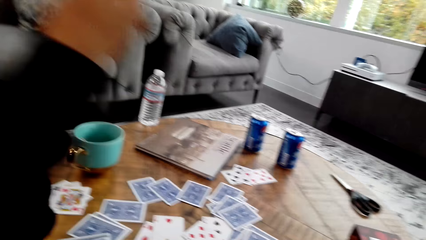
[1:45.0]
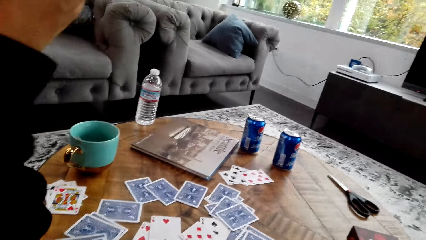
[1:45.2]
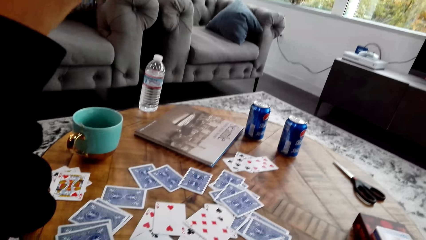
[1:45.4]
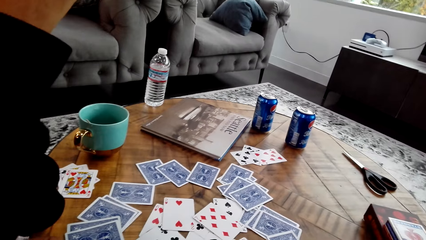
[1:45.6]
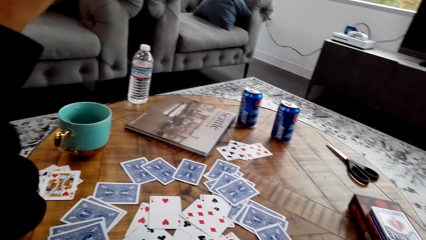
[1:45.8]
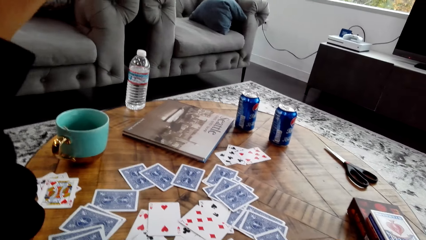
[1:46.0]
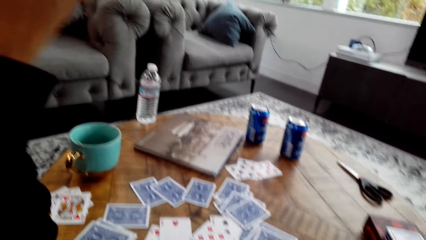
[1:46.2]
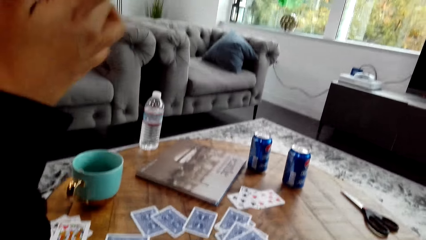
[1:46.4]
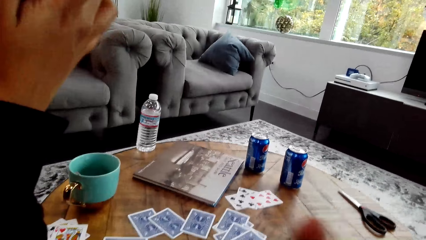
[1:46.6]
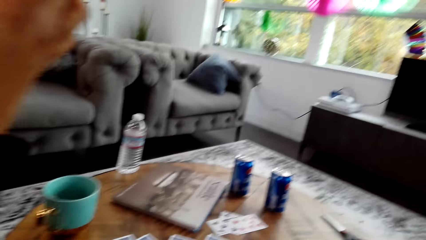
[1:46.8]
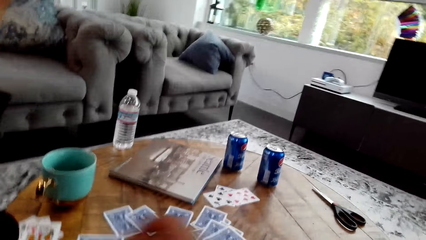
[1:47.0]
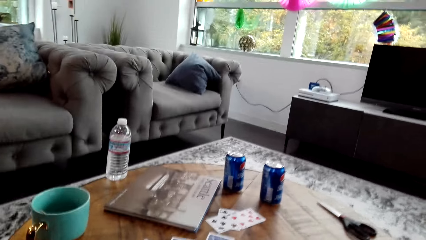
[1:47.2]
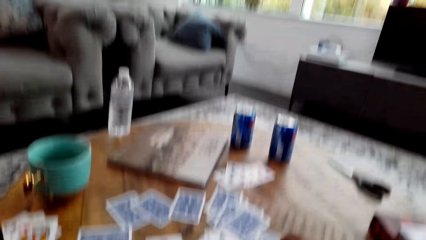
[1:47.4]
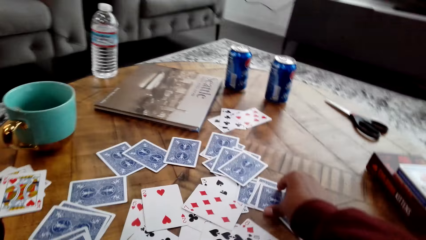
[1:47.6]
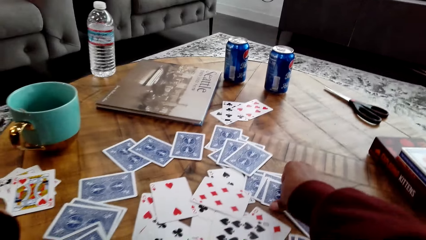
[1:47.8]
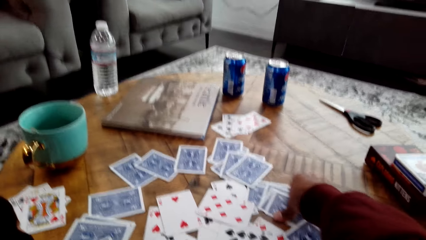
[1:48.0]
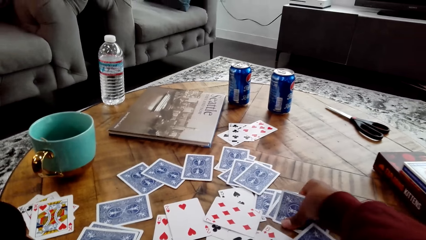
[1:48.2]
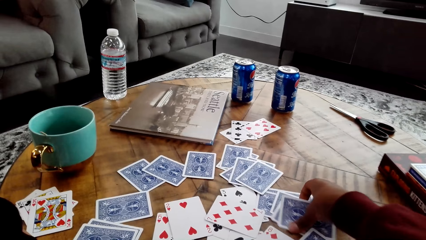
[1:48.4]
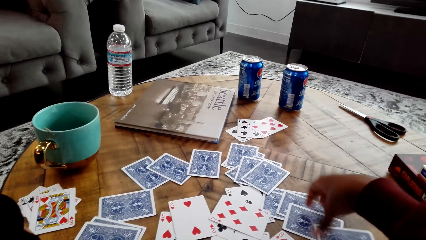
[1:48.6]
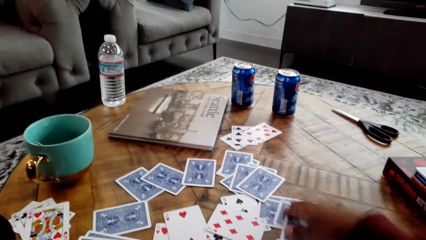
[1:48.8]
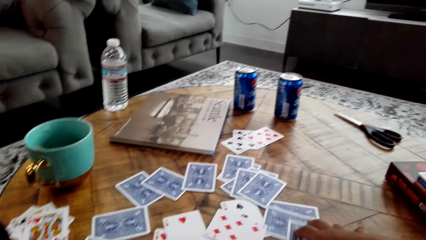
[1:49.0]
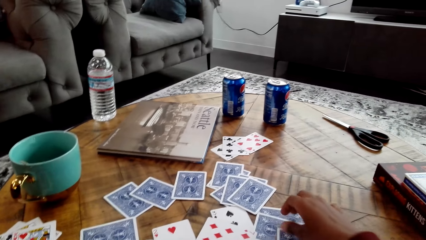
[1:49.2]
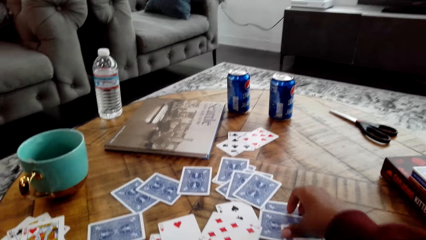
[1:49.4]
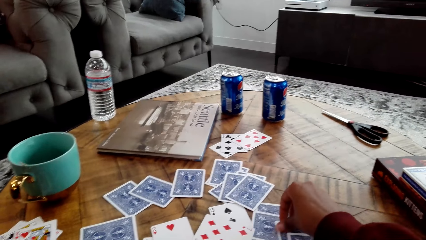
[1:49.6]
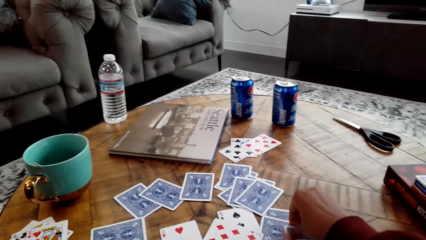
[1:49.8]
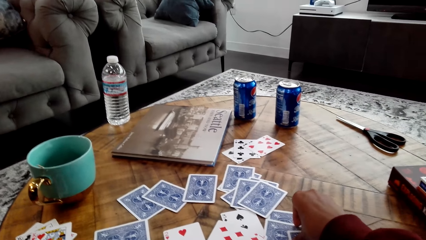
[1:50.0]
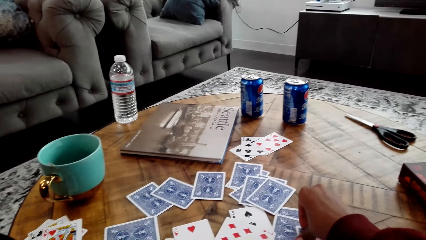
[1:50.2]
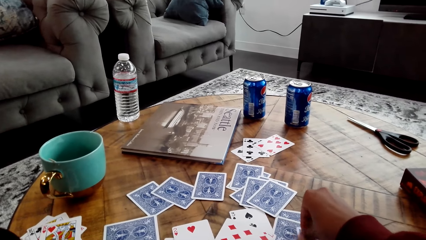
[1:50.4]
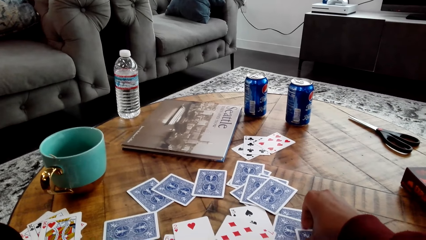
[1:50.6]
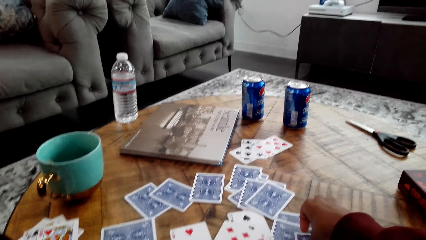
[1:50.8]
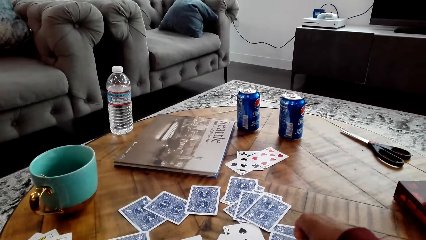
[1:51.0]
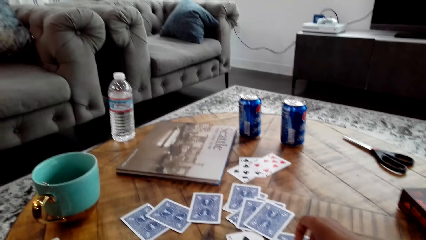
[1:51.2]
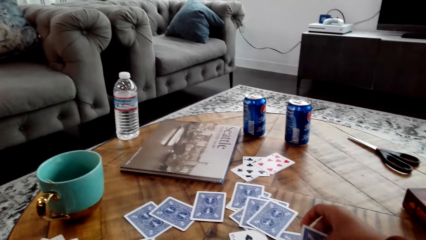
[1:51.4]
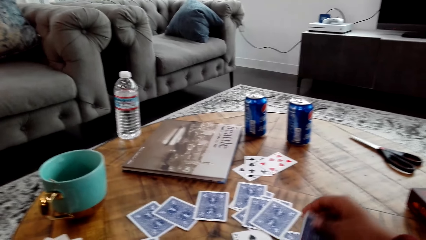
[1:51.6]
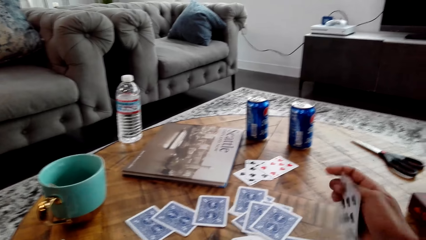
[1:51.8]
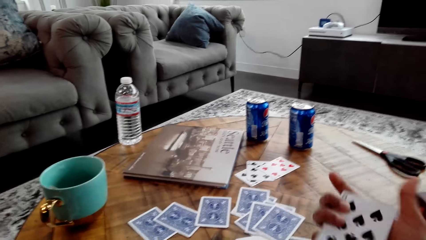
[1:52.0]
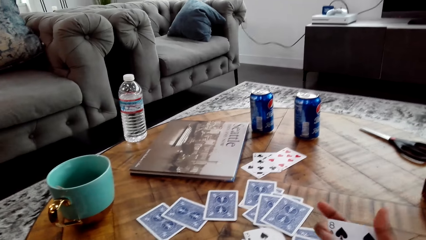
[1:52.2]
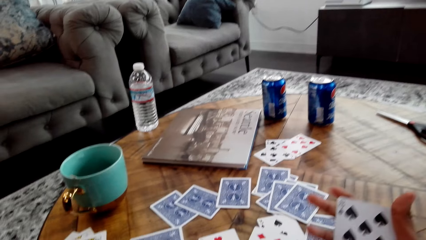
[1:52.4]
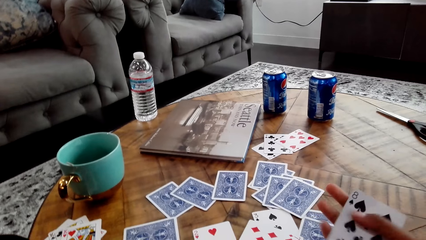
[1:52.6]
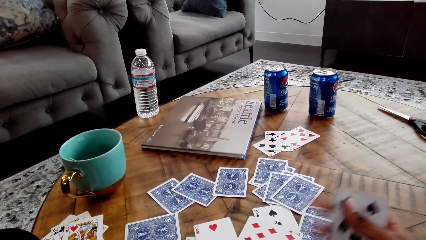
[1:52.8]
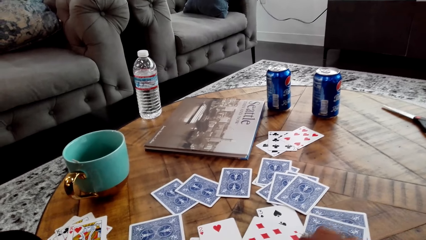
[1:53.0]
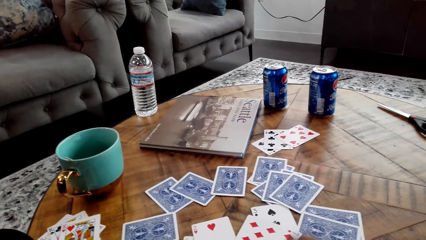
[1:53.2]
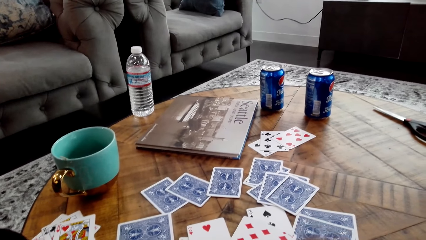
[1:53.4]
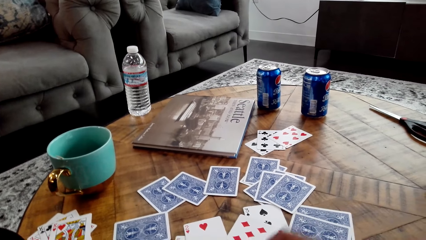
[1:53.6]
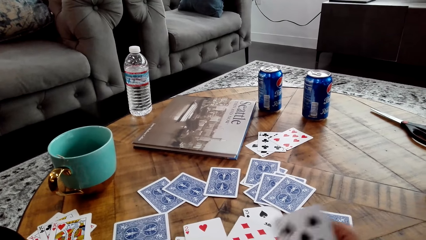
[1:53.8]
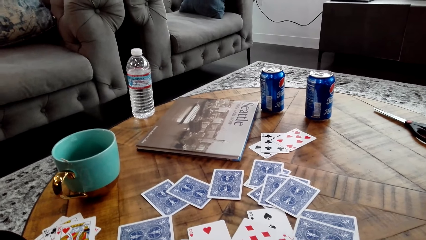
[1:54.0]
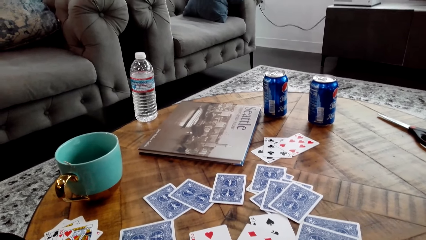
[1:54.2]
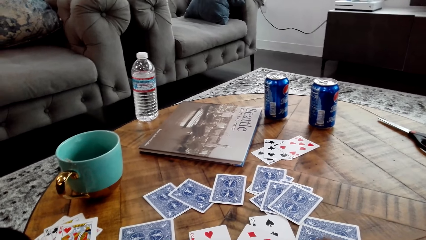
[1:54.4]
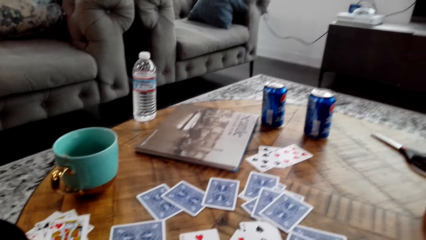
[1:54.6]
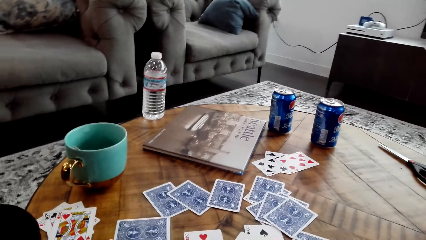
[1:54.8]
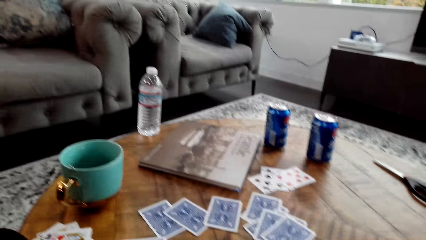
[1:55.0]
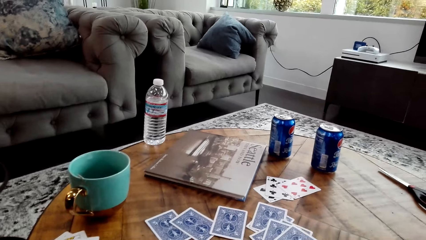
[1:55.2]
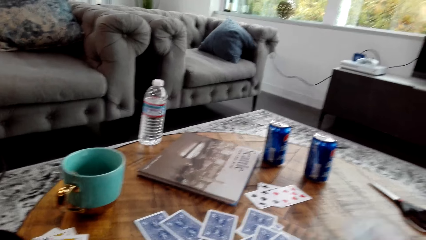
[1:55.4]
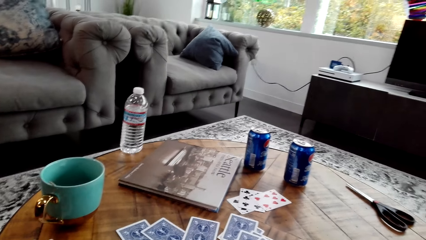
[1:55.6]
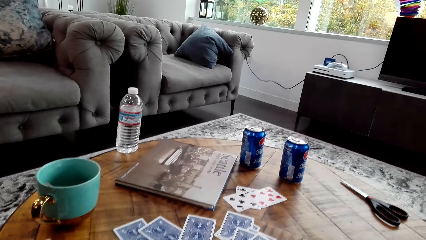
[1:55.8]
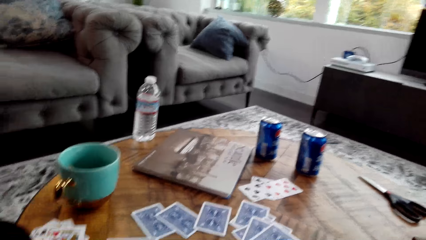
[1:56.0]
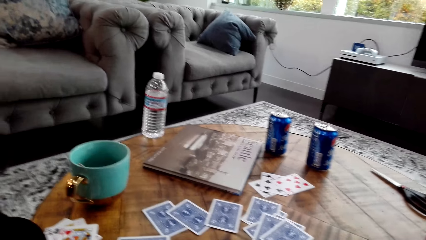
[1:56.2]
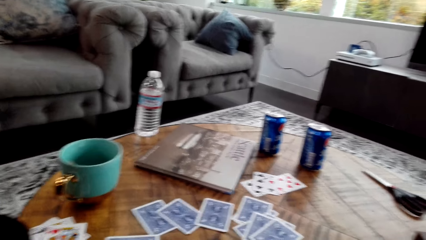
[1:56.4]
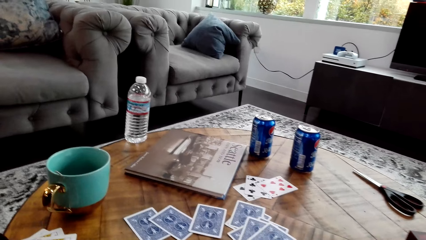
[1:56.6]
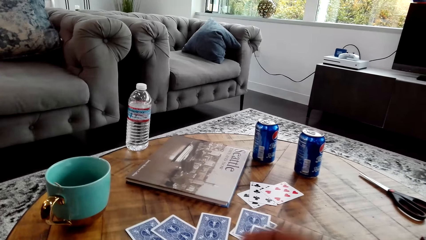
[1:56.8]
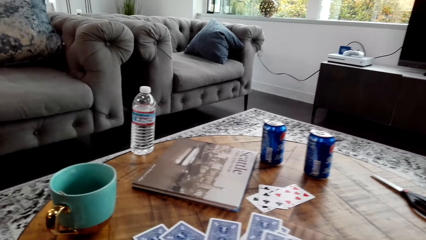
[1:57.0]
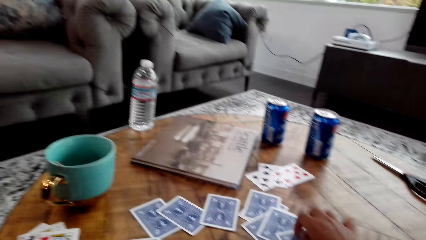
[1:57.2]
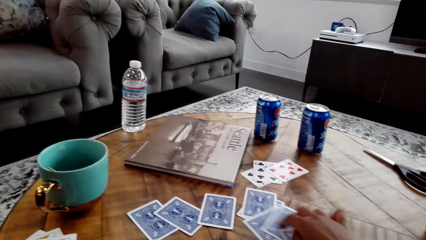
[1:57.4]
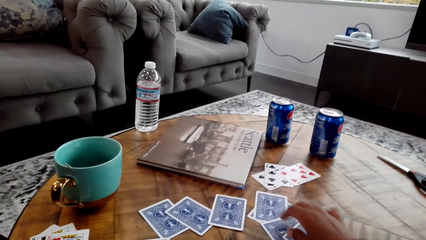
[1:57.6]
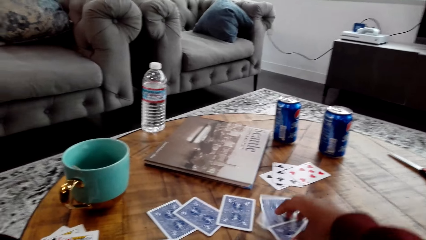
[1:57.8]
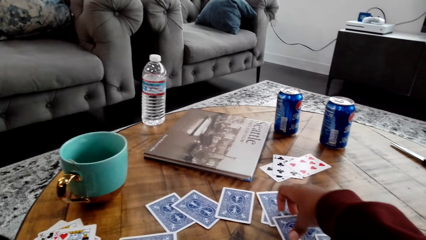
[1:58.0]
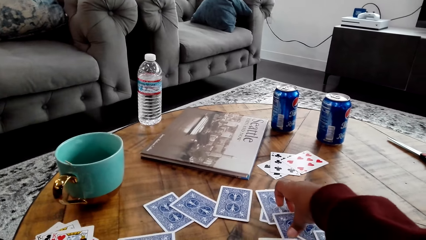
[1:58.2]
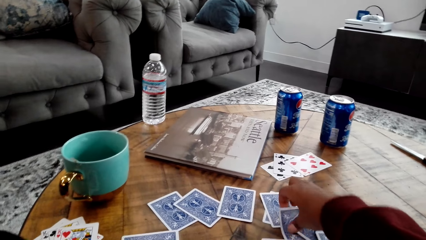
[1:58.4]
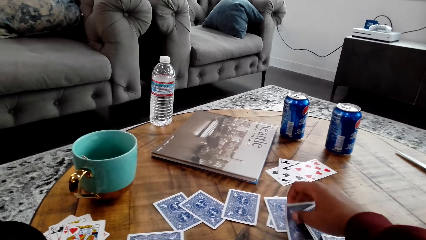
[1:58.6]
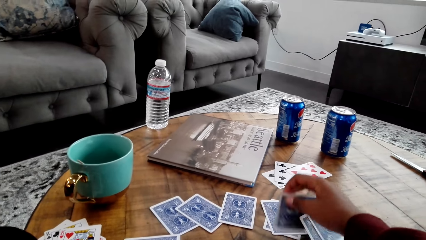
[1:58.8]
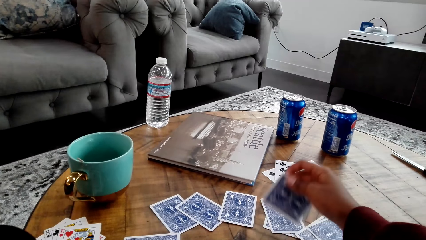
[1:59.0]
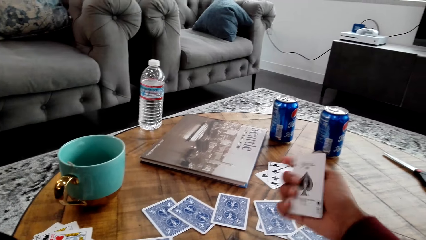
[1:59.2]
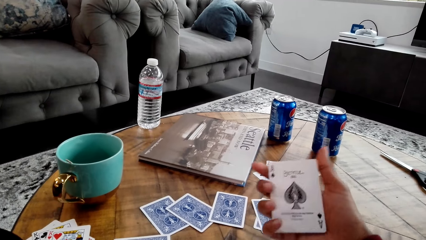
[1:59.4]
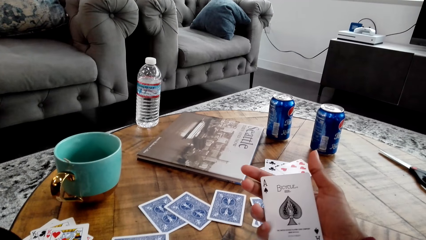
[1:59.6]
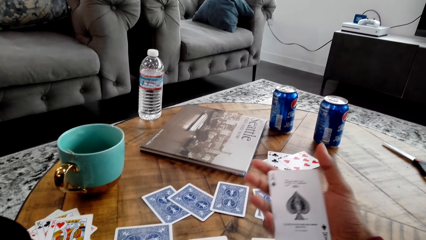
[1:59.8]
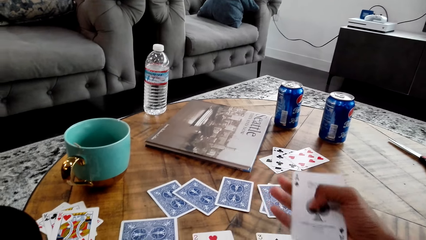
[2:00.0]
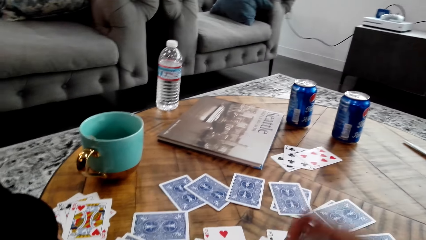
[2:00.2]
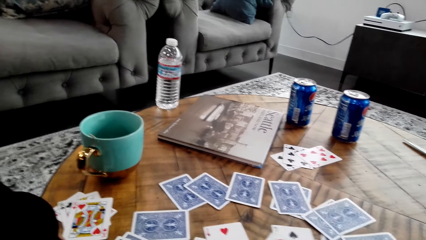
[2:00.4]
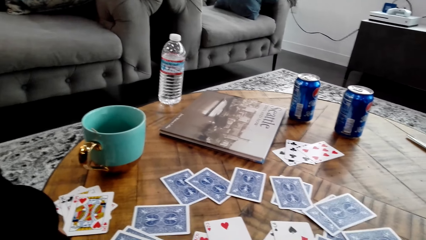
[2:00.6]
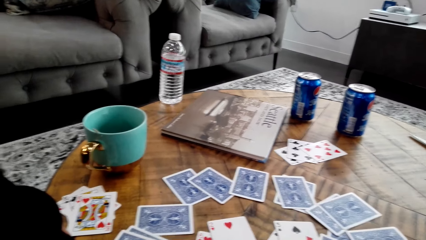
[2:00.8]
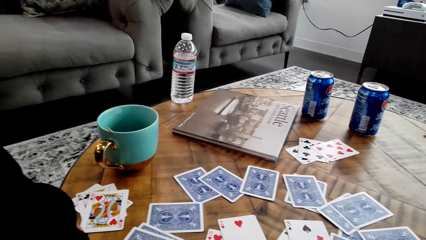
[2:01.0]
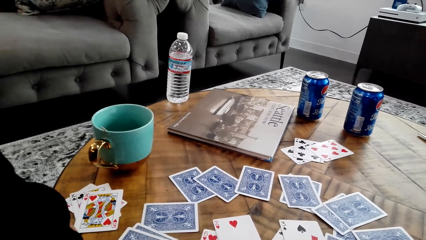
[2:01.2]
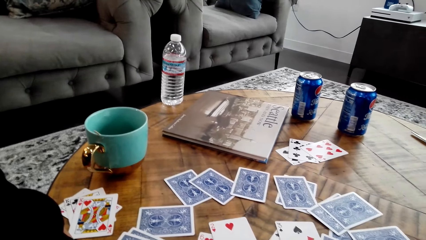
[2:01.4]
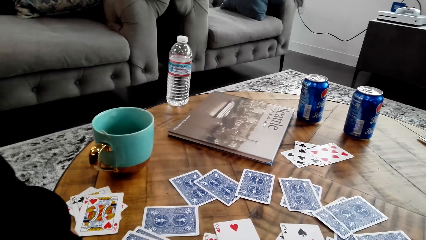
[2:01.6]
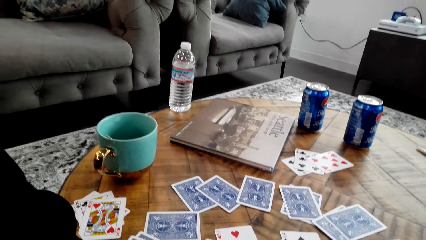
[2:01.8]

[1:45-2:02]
A woman moves up a hand. The camera wearer touches the cards on the table, moves the cards on the table and picks up a card from the table. They touch the cards on the table, move the cards on the table and pick up a card from the table.
